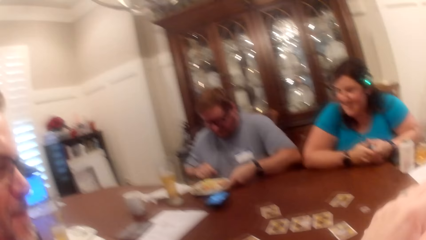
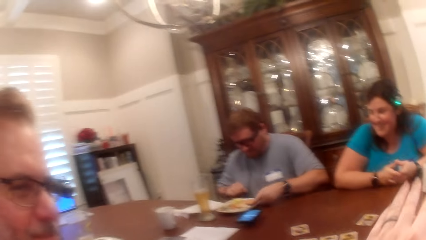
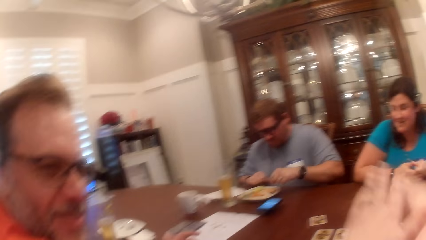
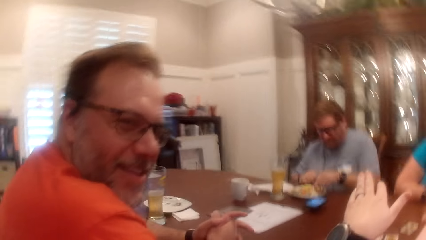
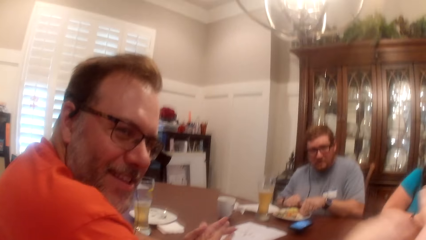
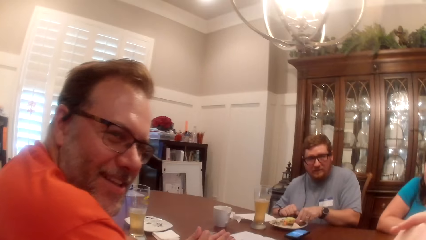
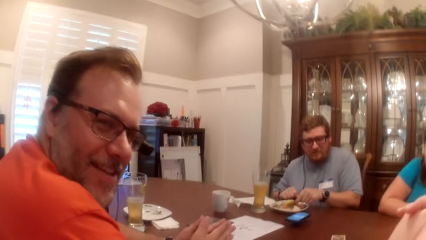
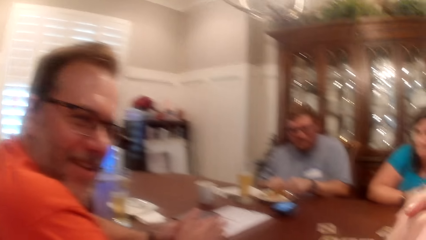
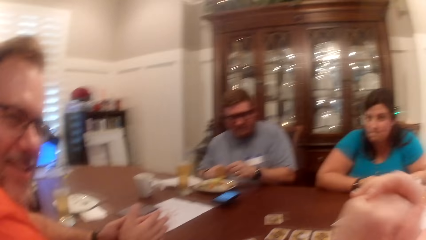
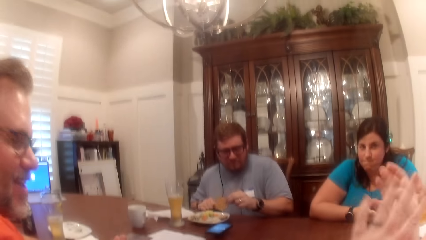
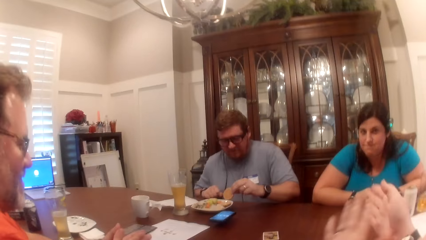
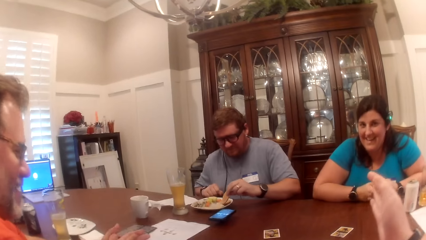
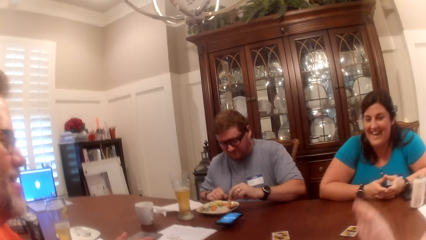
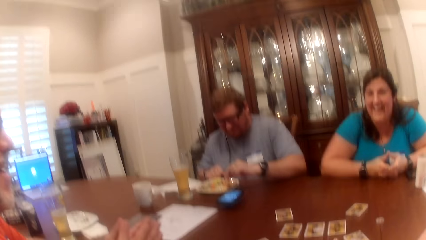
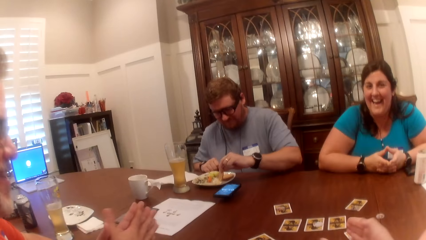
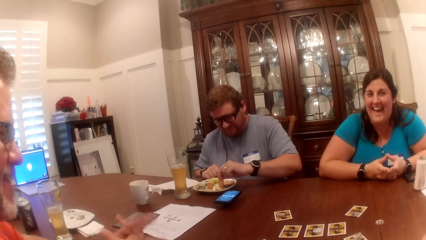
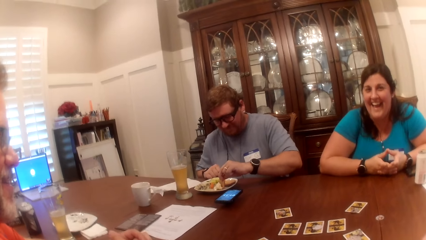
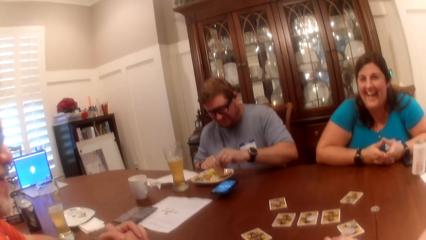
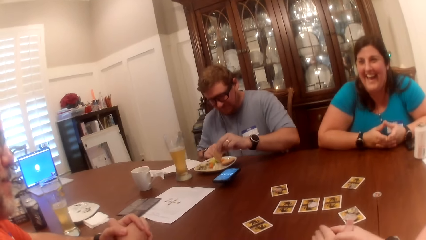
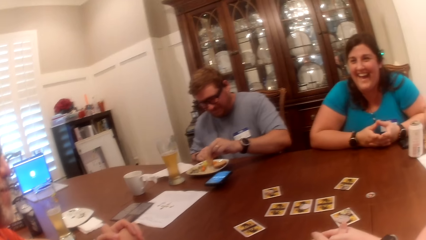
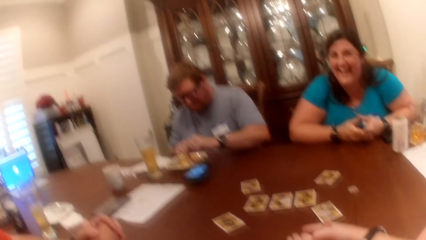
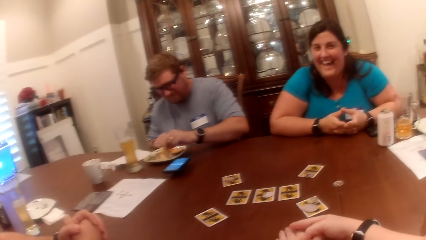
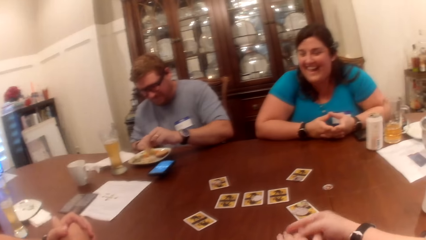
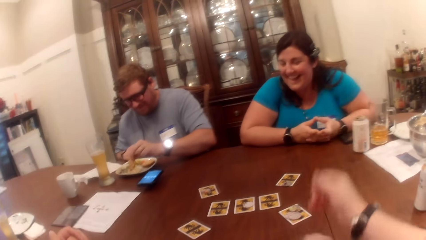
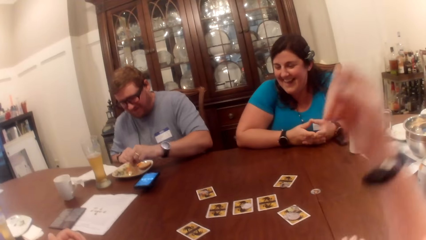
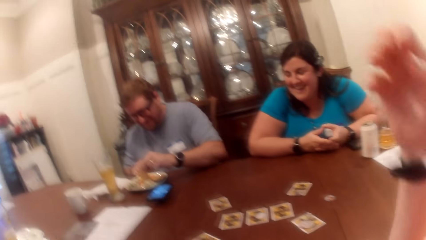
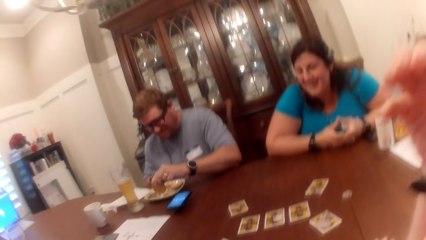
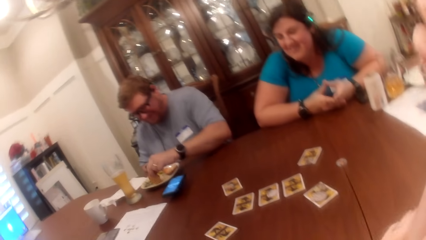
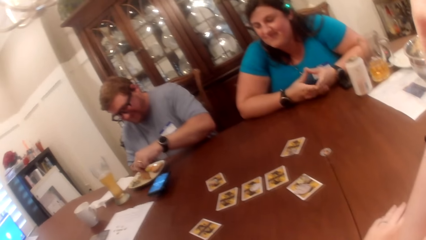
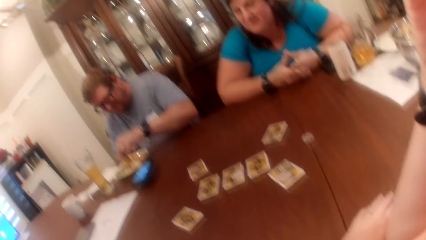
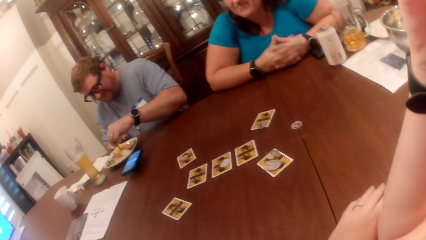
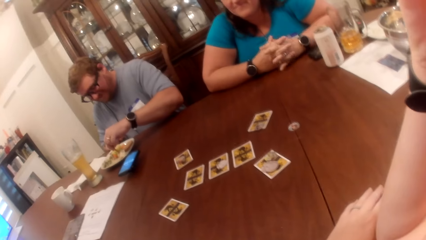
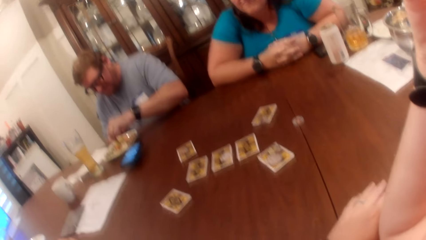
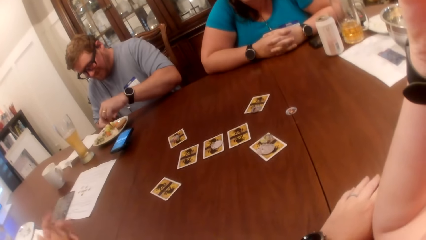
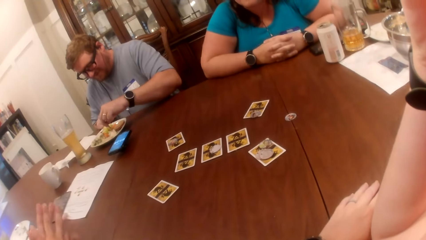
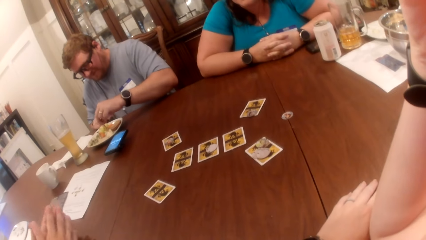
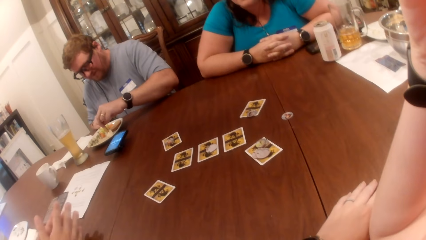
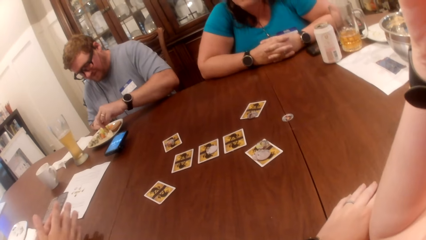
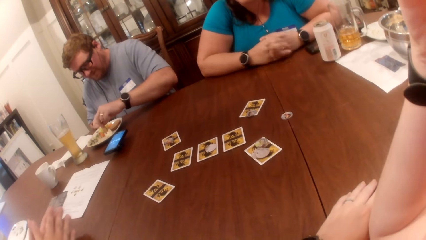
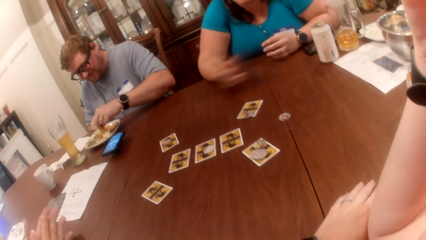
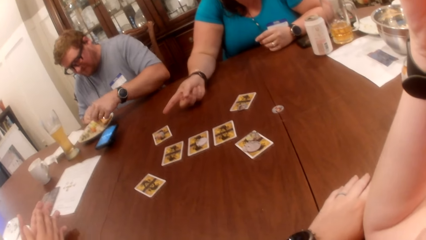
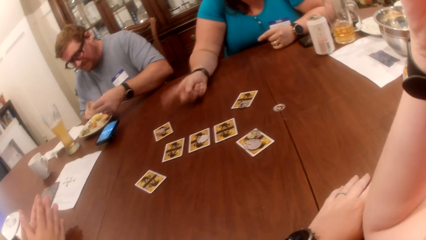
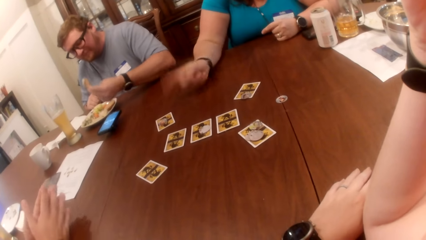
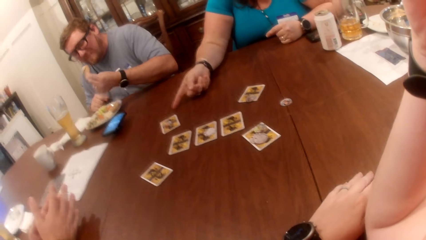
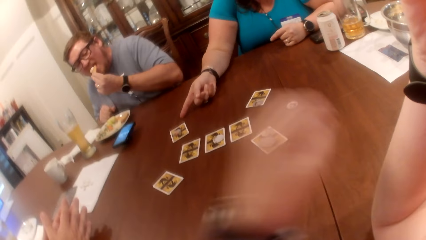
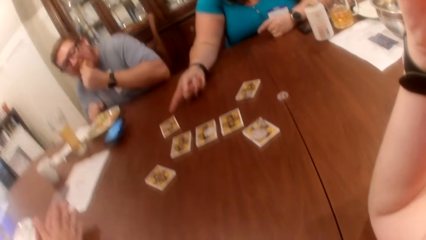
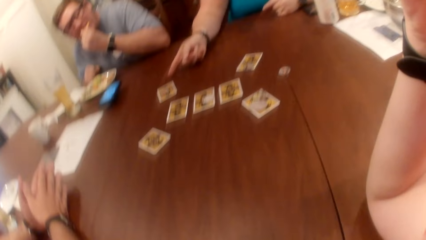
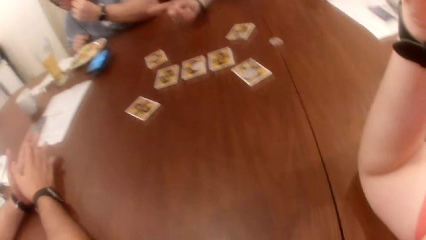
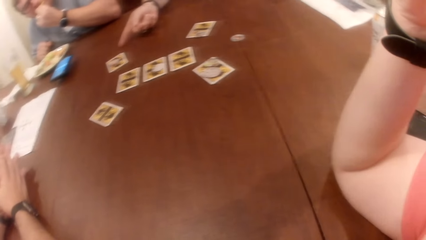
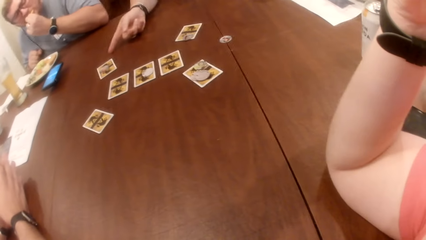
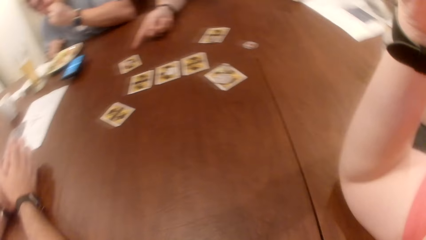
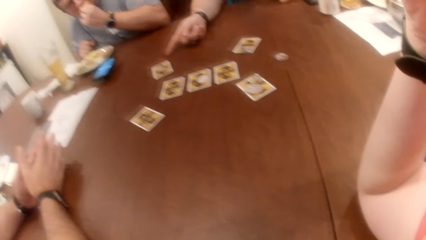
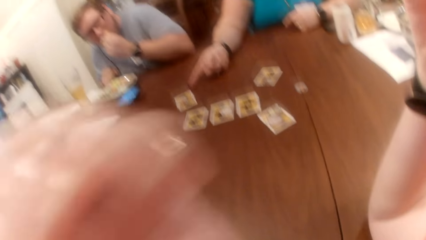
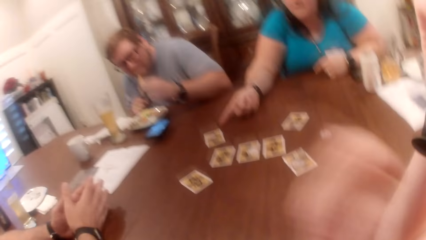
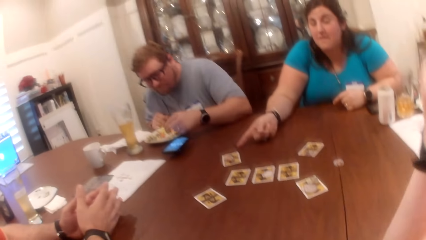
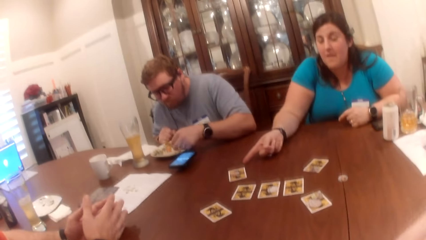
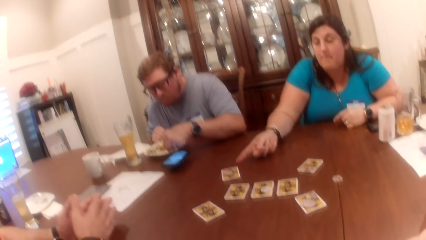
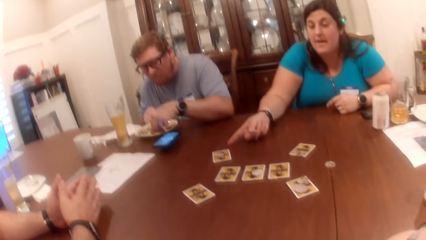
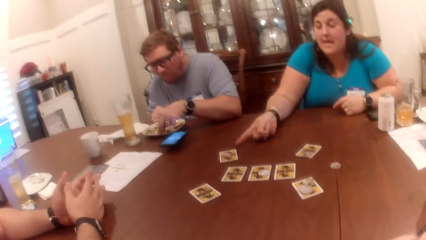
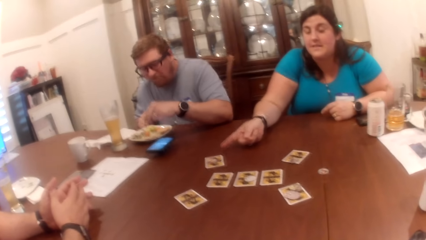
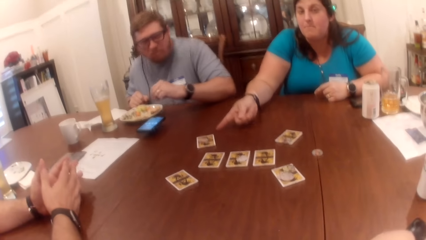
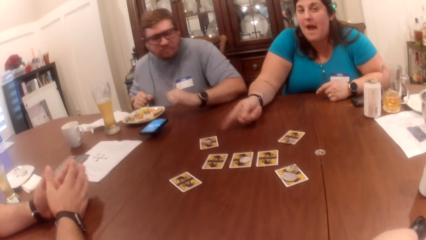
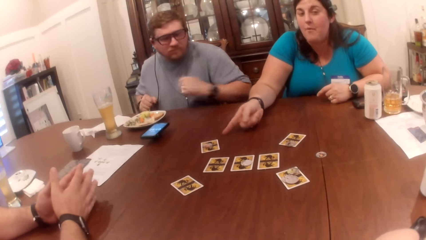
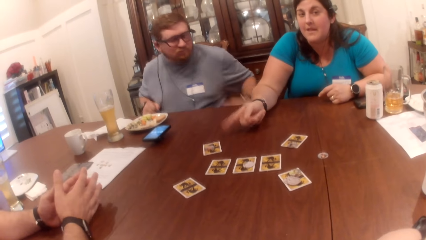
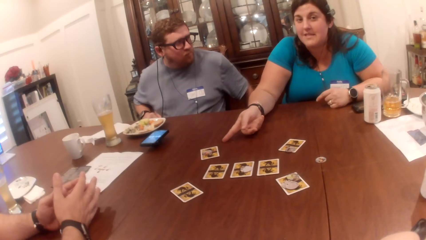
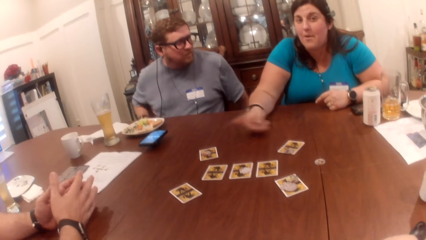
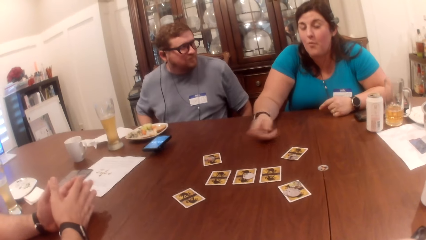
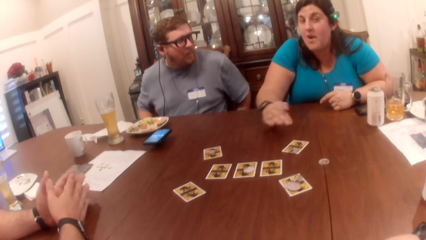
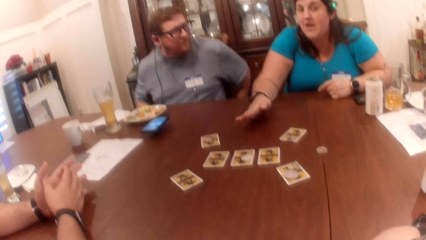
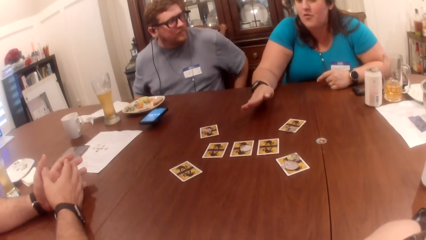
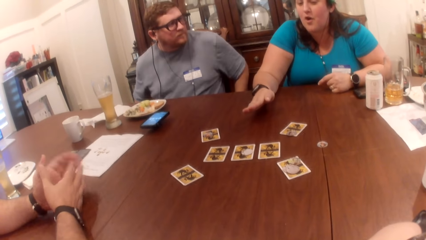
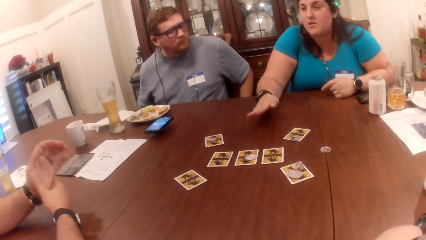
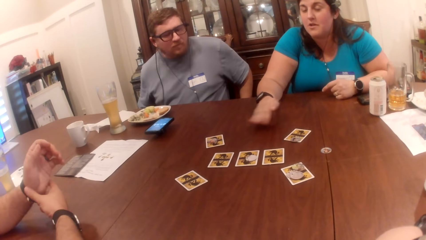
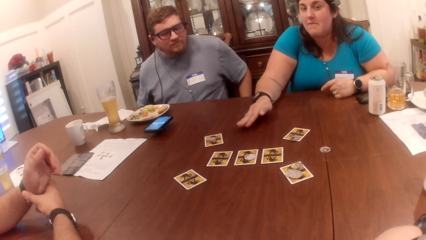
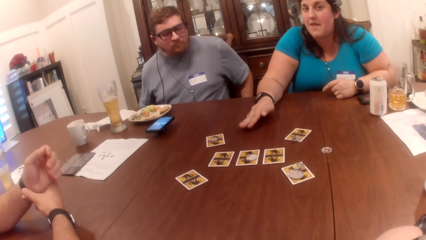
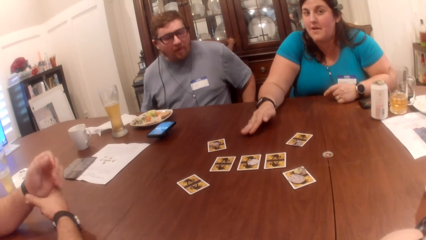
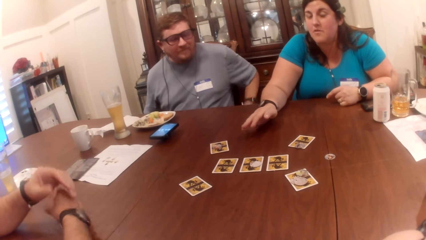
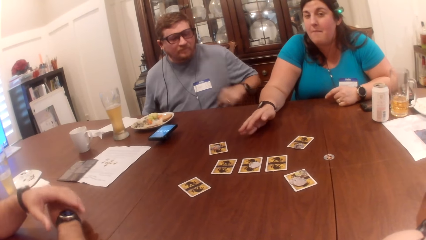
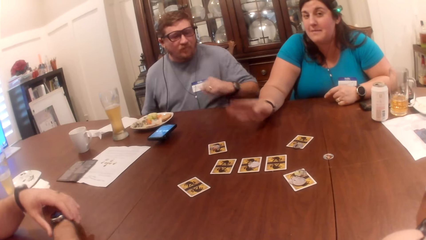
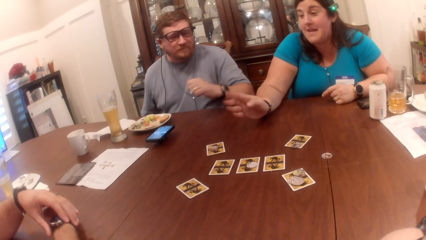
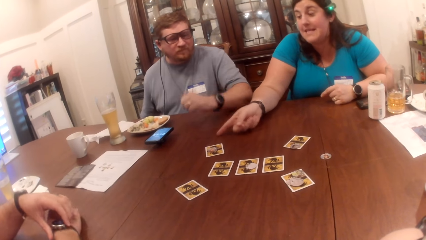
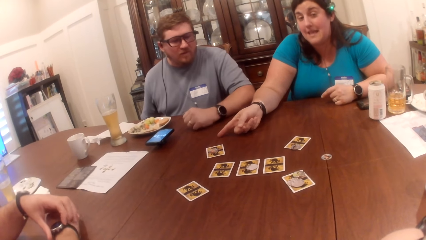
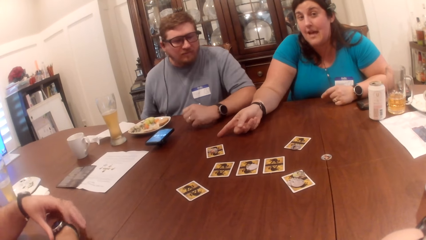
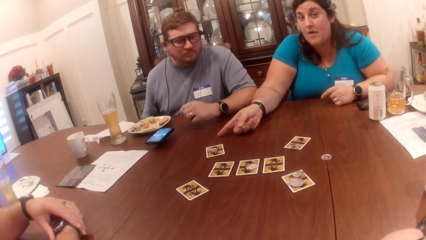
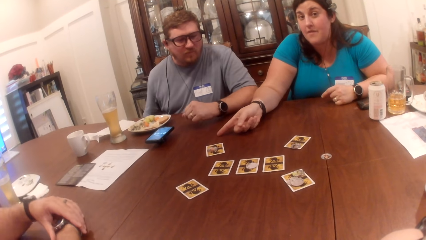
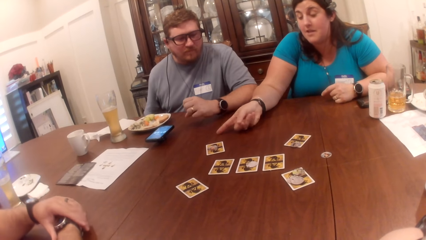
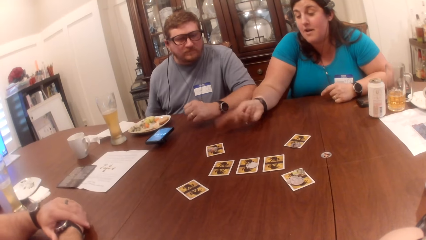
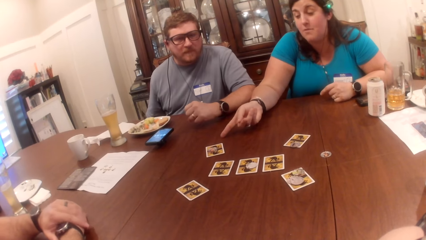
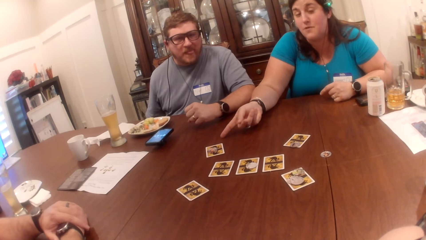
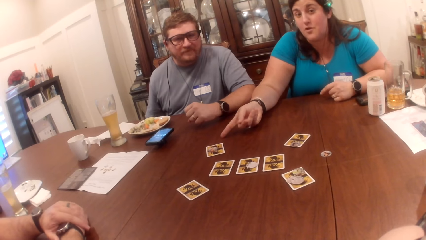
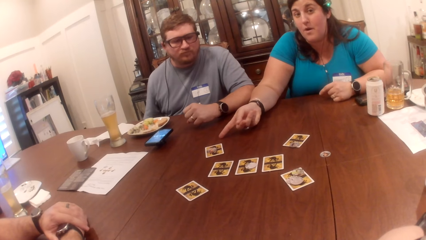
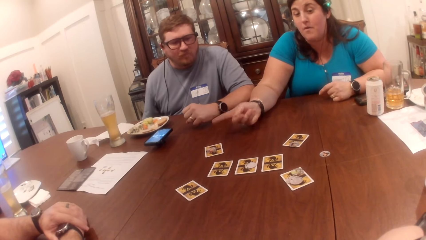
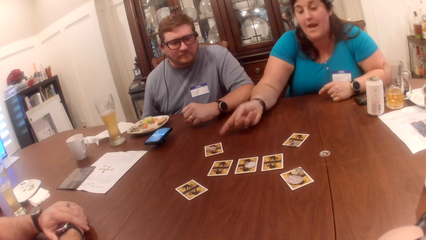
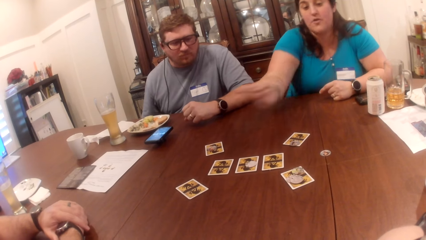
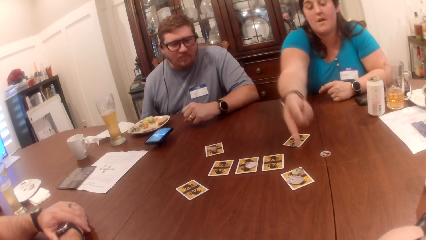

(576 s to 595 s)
A man takes a biscuit from a plate with his left hand. The camera wearer talks to the man. She lifts her hand. The man dips the biscuit in a creamy sauce in the plate with his left hand. The camera wearer looks at a woman. She lifts her hand. The man eats the biscuit in his hand. The camera wearer looks at the woman.
